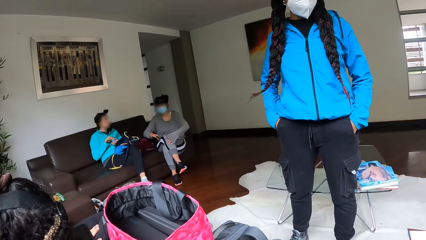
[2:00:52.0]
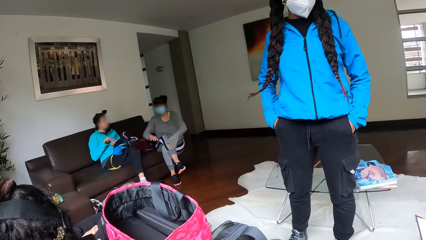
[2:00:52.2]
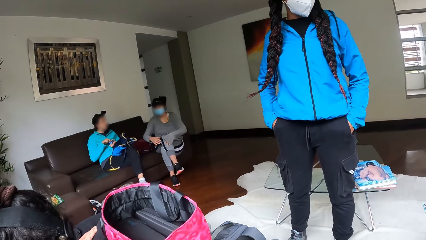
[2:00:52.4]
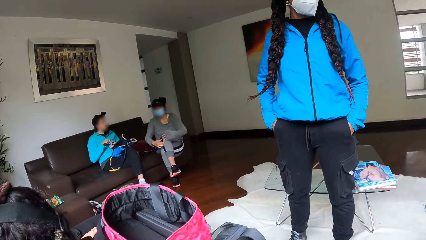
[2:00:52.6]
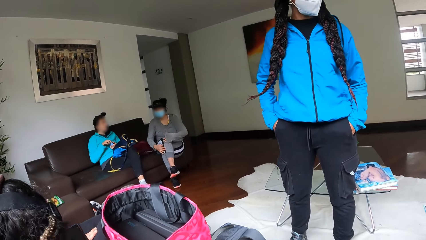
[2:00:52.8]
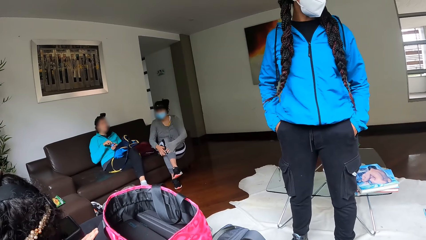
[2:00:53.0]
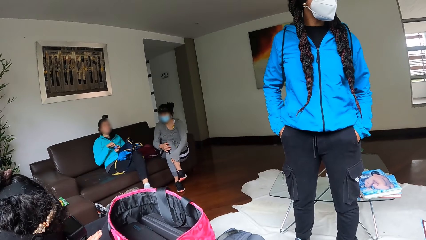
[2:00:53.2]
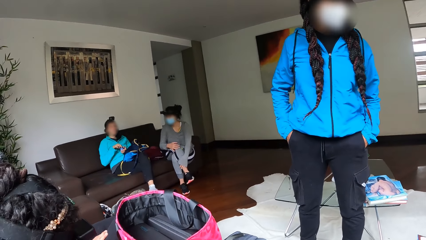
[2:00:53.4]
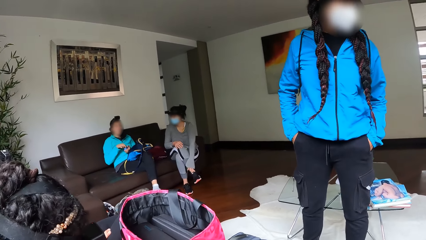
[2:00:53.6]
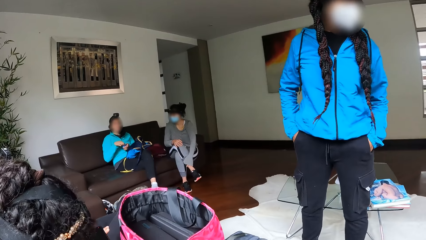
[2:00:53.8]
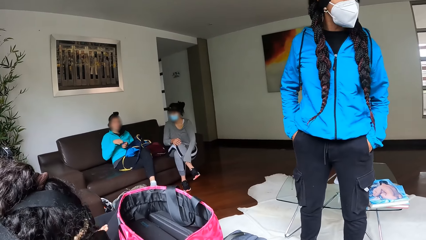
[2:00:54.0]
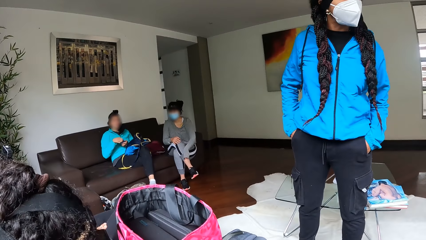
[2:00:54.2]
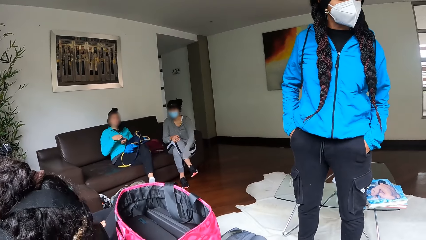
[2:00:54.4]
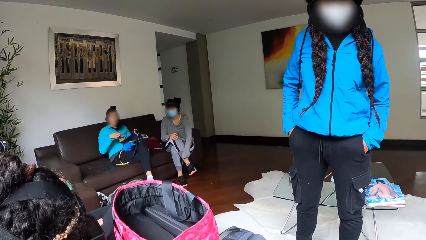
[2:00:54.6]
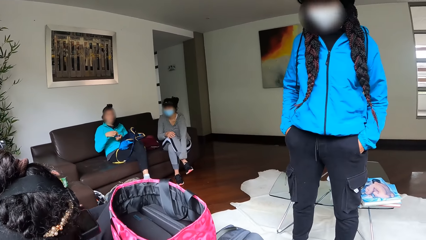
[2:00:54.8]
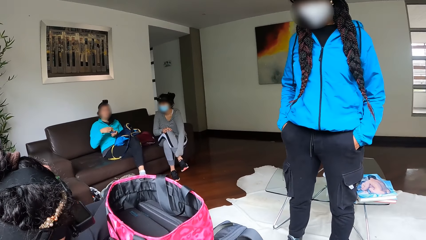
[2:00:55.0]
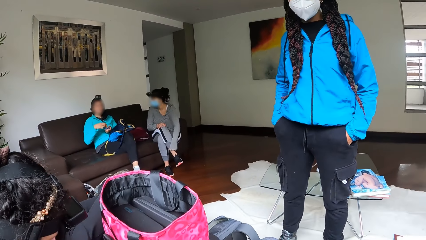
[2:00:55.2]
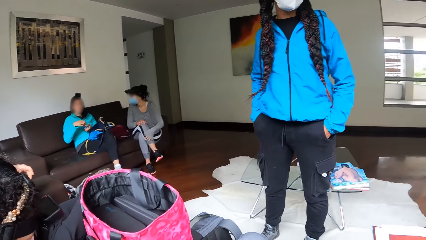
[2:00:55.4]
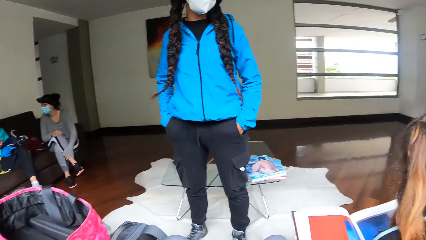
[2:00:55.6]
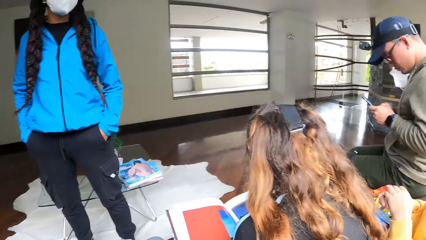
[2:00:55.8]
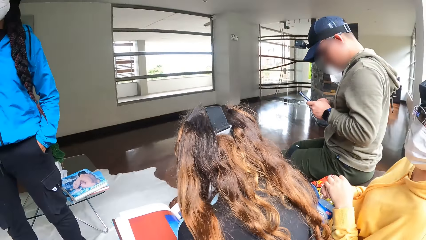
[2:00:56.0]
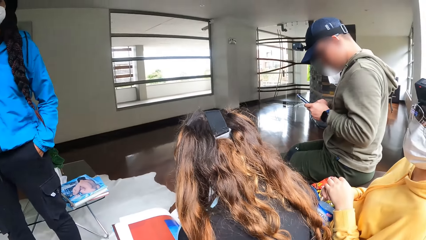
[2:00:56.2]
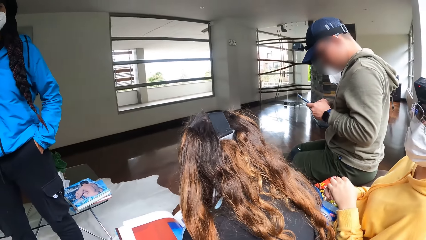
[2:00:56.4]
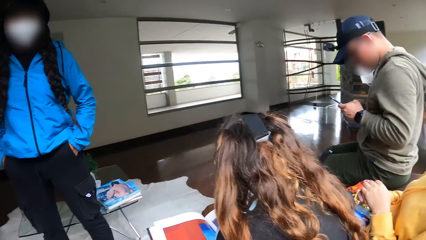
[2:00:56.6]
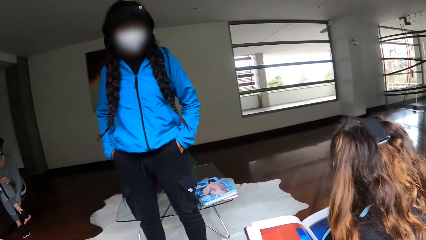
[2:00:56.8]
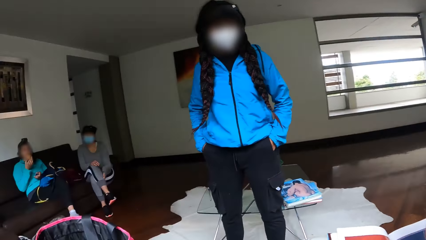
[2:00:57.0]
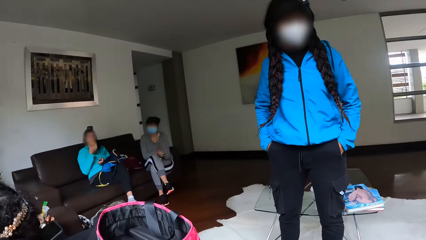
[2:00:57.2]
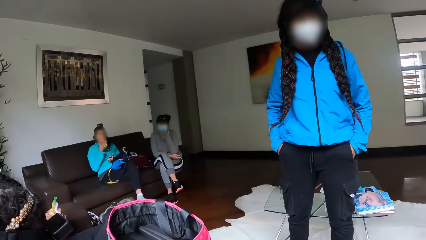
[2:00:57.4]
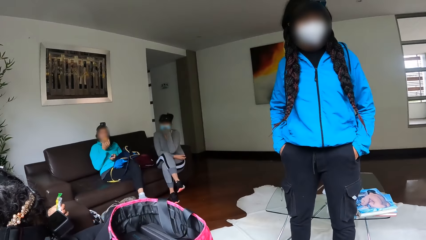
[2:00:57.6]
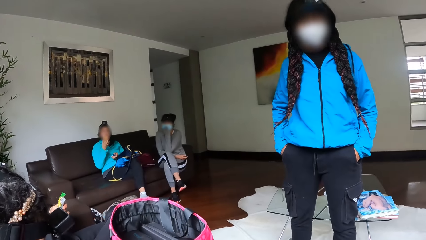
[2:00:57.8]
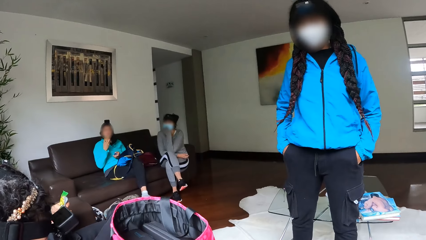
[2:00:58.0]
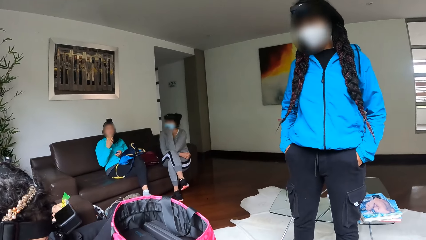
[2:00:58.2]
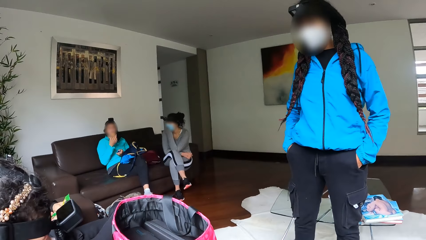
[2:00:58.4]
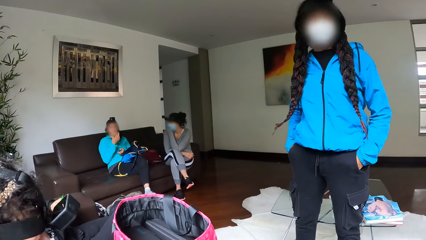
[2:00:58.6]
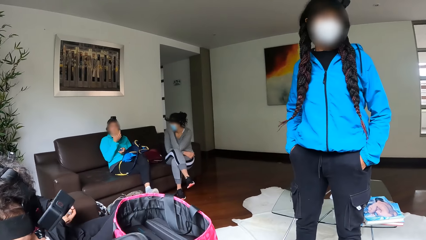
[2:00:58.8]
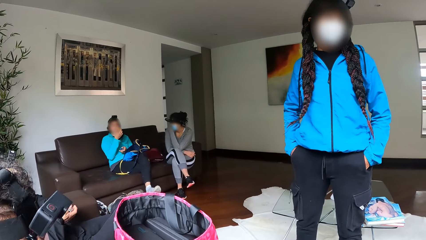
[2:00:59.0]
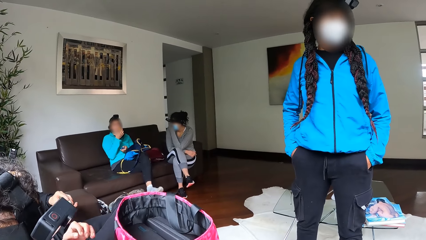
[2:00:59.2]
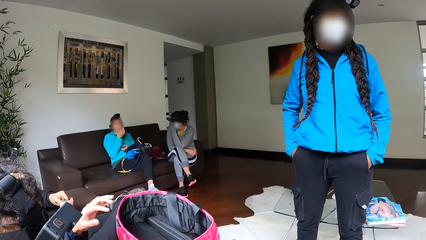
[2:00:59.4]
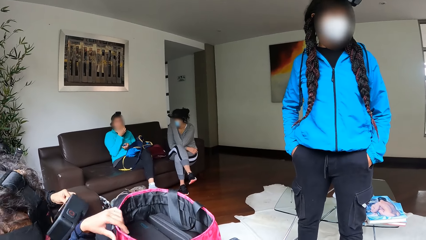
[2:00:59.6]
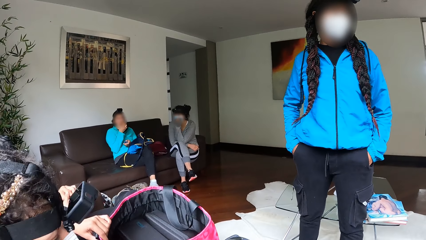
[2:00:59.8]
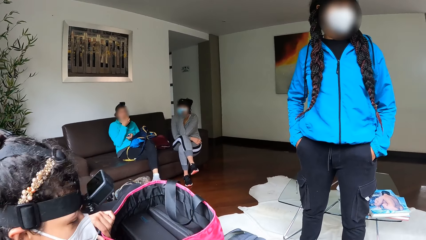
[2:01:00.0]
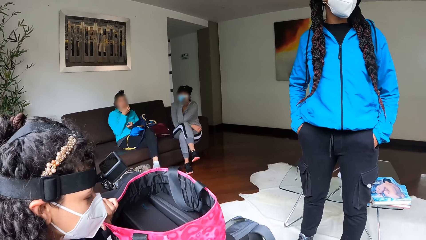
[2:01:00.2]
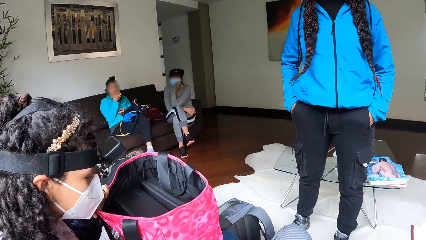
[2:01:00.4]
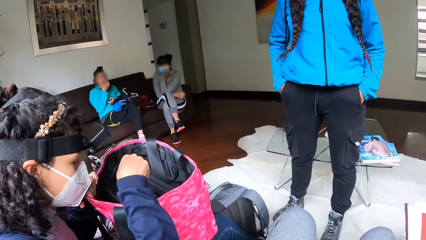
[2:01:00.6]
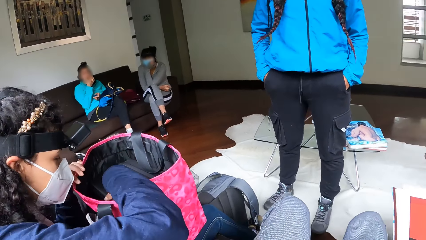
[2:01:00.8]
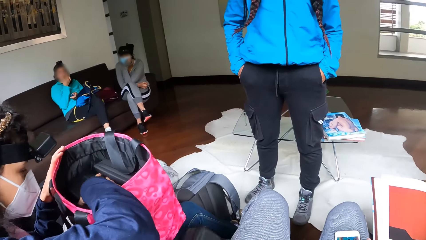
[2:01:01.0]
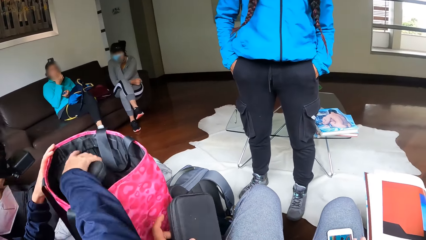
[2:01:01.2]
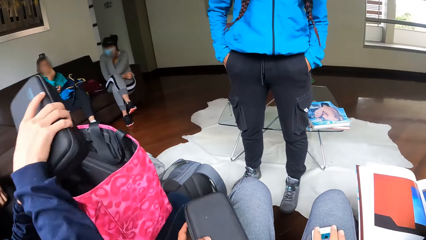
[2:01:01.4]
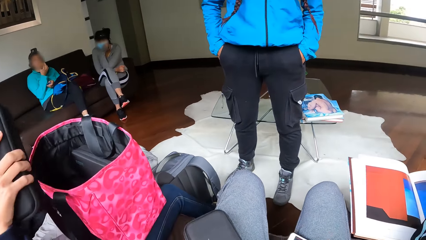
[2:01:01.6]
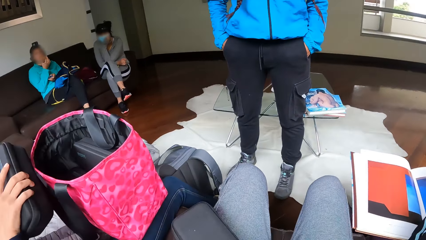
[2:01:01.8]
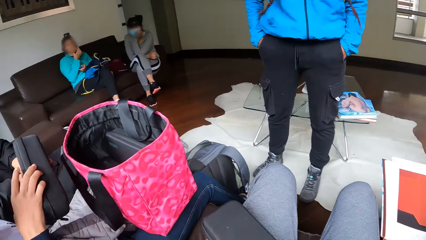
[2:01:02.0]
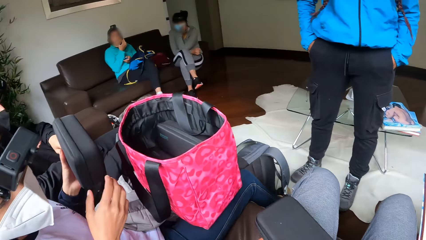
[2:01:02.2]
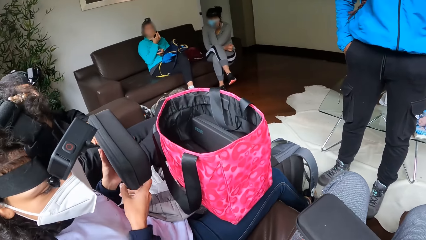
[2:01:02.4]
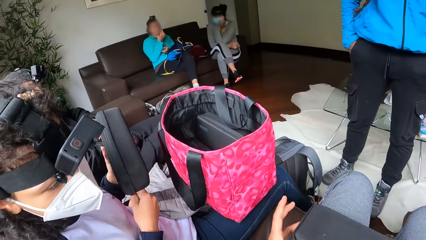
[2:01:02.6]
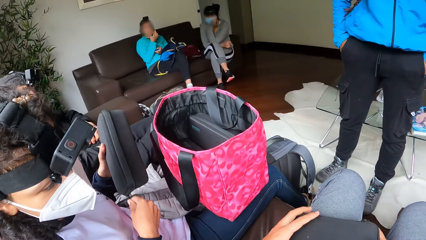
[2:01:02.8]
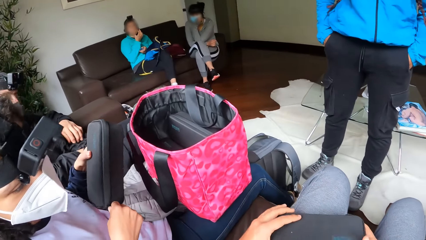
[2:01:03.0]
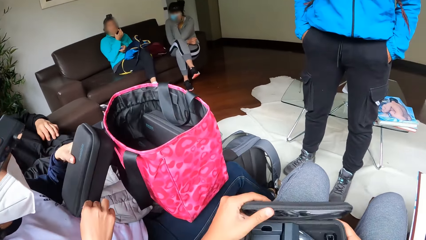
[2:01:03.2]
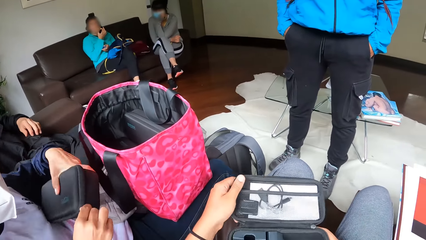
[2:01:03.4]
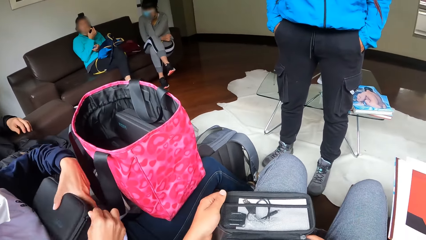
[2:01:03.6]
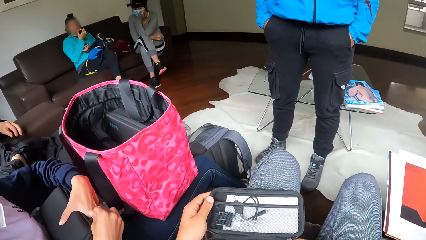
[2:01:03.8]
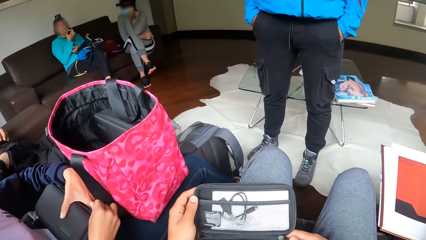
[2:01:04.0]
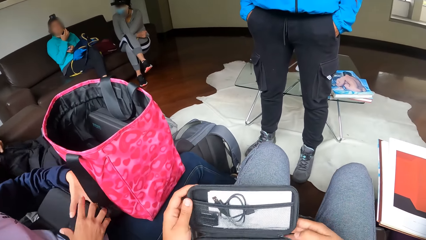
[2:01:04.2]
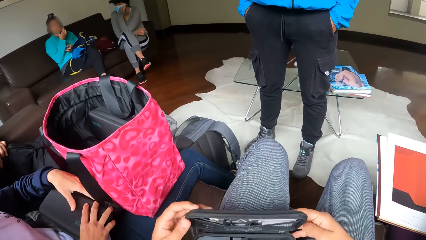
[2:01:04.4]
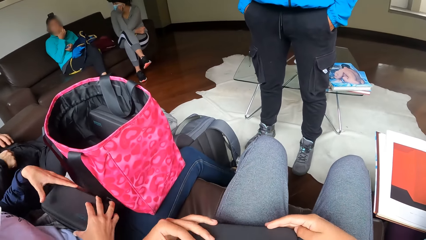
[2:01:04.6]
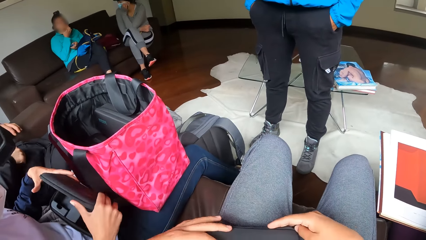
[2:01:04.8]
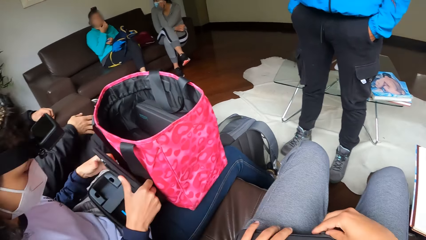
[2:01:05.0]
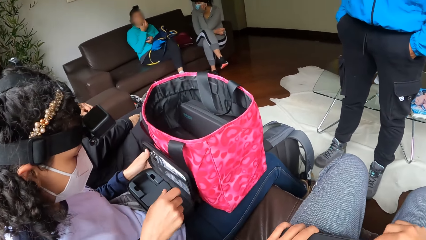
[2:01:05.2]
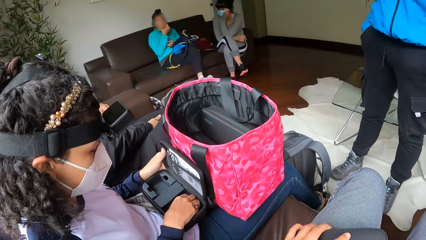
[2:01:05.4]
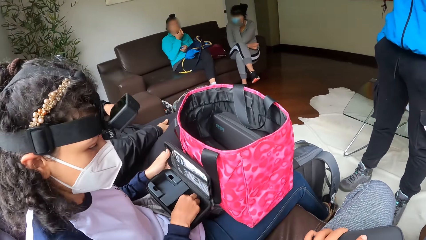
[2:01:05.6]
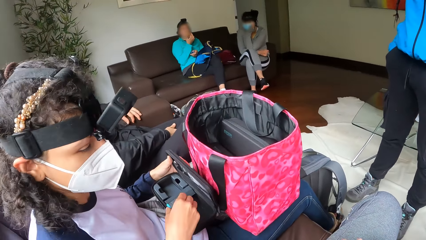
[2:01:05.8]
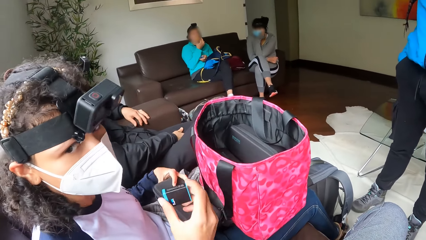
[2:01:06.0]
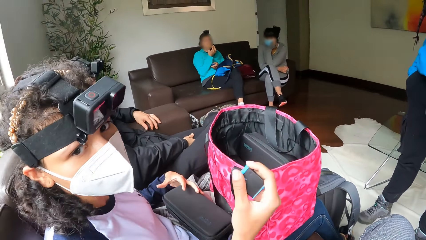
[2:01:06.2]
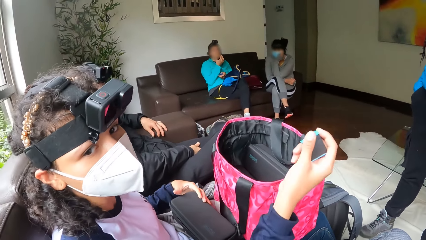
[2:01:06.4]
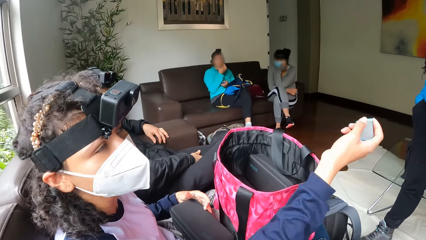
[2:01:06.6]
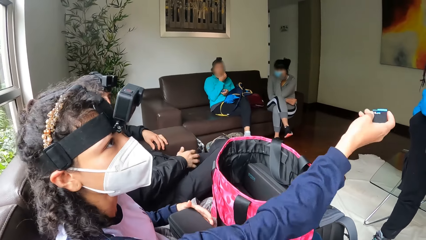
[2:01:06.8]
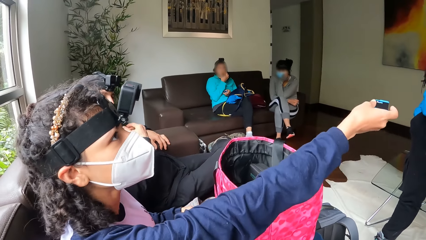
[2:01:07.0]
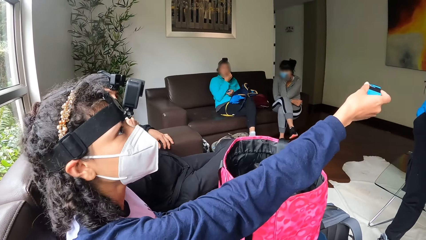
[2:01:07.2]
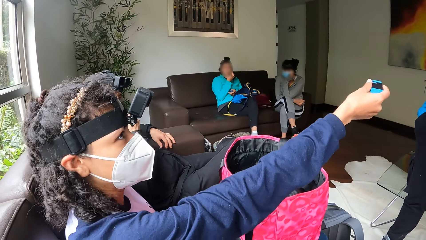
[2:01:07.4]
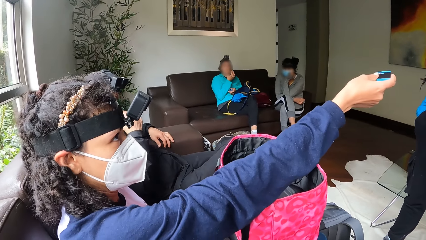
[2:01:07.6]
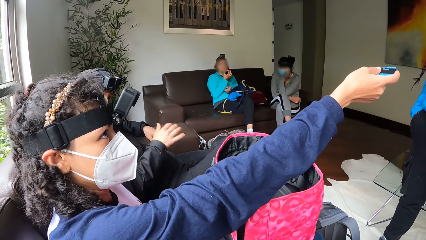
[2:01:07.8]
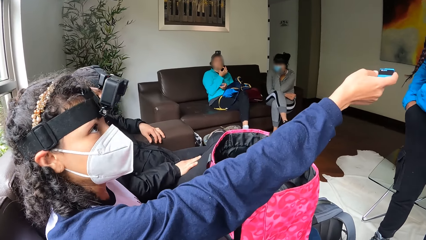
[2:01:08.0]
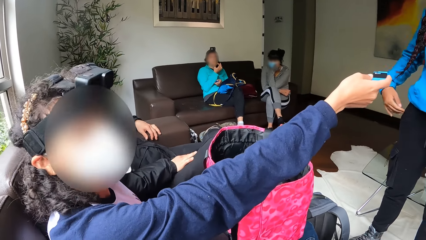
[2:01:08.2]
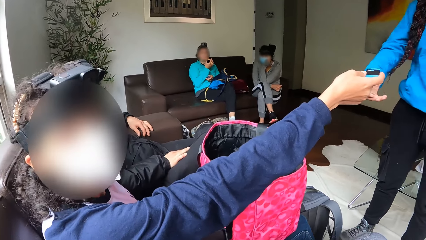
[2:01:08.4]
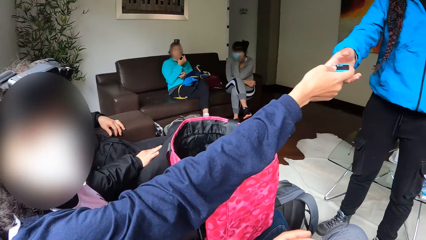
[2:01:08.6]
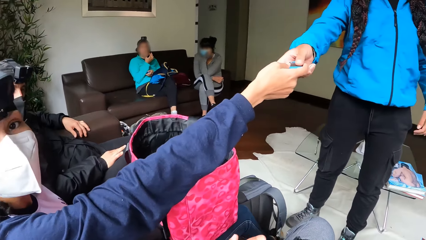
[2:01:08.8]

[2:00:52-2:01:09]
A lady interacts with another lady. A third lady interacts with a fourth lady. The camera wearer turns to the right. She looks around a room. She turns to the left. A fifth lady looks at a bag. The camera wearer opens a pouch or bag. She adjusts the bag on her laps. The fifth lady hands the third lady a battery.
